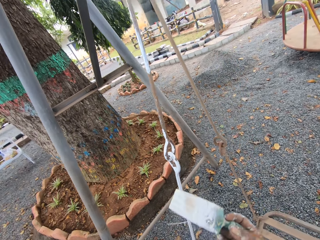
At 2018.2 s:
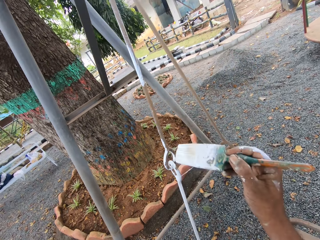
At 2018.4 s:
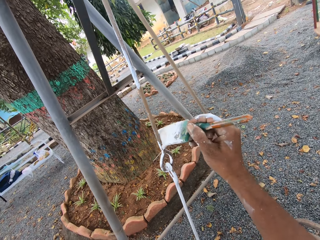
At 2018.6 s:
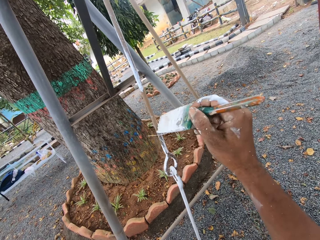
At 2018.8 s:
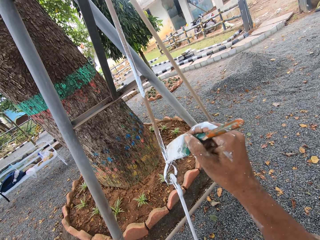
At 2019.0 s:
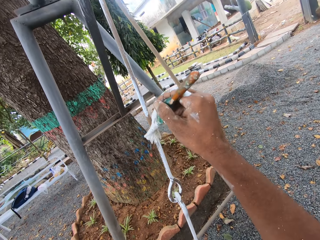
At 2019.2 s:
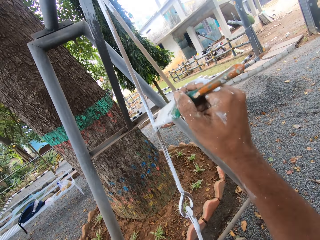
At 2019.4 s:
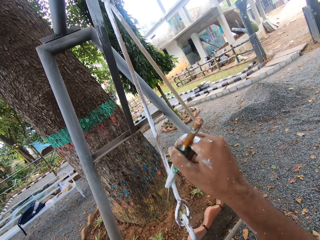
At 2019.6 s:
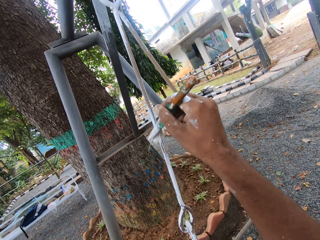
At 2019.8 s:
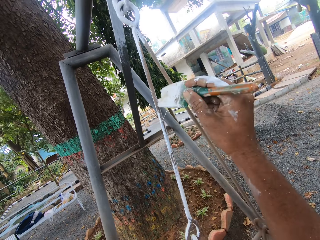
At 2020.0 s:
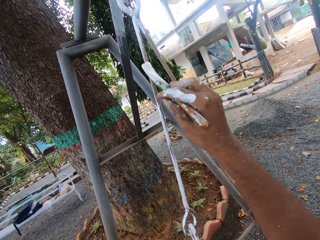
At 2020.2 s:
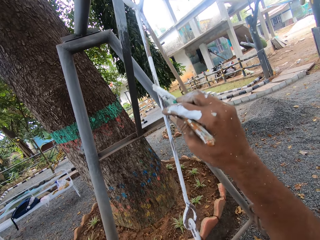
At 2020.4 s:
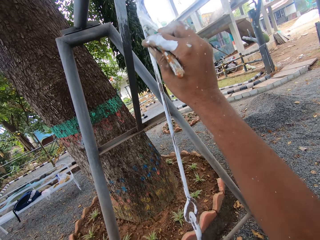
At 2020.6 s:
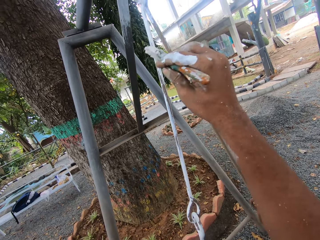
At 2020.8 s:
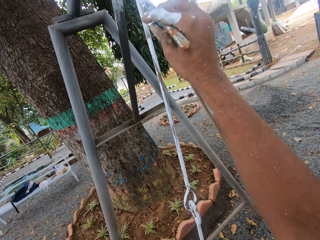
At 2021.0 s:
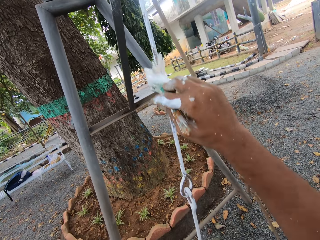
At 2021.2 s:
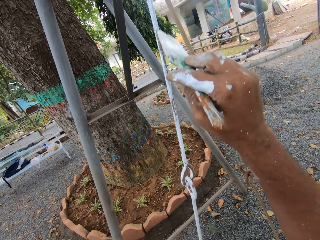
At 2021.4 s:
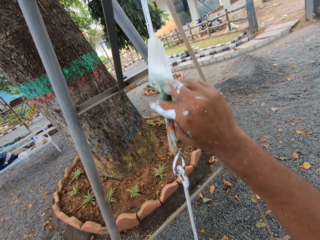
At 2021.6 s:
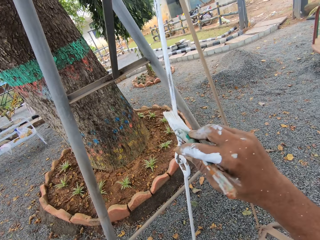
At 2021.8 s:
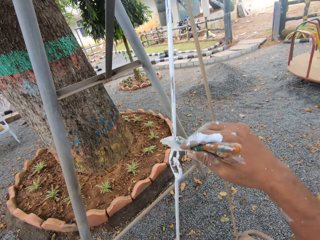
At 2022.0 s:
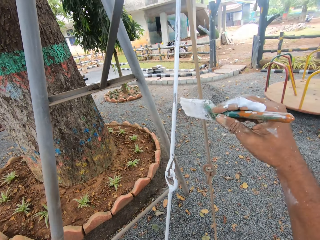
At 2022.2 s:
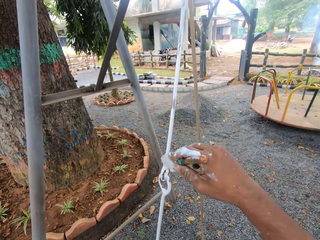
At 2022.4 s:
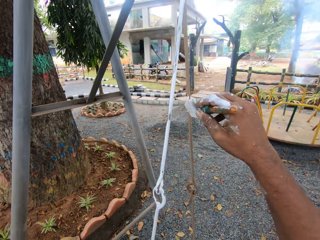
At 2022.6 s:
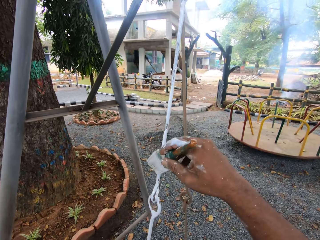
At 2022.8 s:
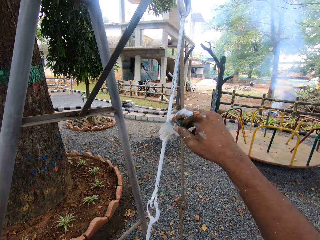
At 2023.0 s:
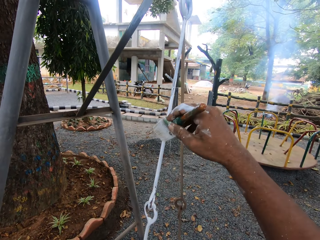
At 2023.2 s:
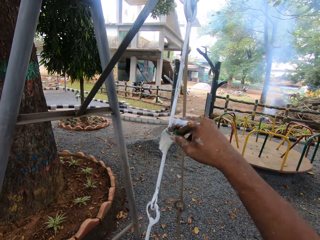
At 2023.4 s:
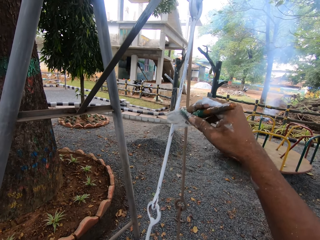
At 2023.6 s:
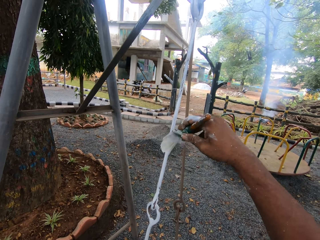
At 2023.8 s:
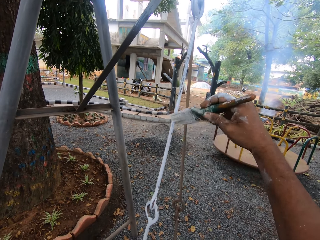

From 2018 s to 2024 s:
The camera wearer paints the swing chair seat with the paint brush in his right hand.

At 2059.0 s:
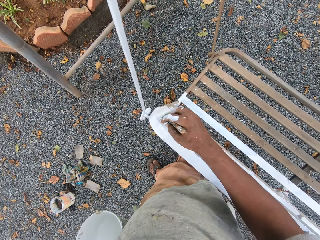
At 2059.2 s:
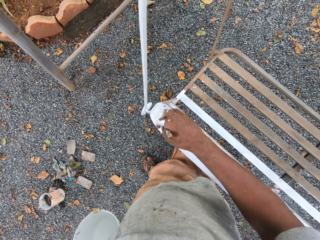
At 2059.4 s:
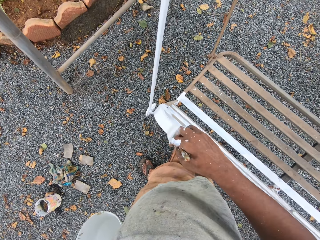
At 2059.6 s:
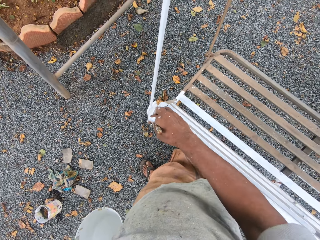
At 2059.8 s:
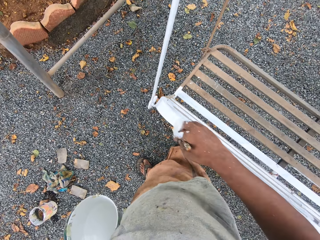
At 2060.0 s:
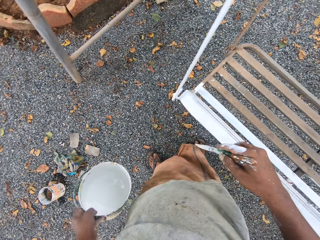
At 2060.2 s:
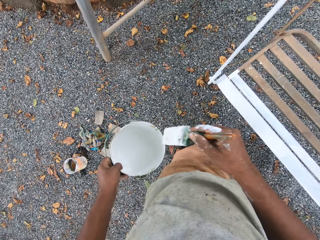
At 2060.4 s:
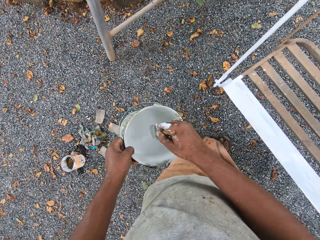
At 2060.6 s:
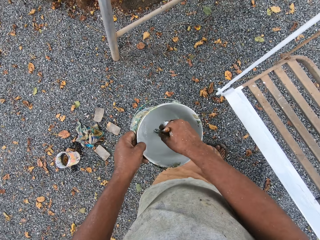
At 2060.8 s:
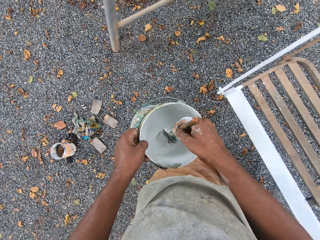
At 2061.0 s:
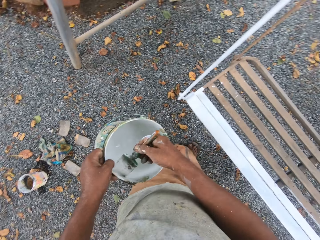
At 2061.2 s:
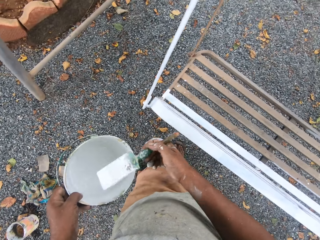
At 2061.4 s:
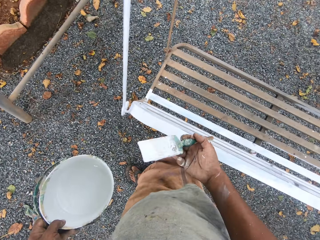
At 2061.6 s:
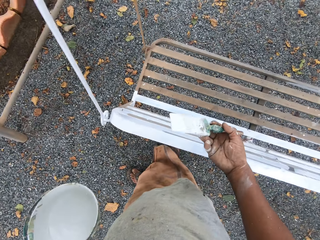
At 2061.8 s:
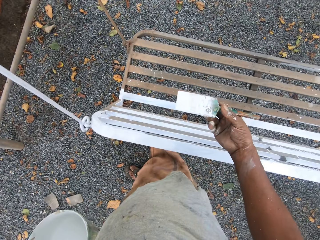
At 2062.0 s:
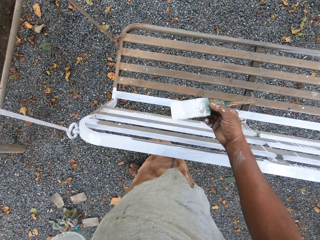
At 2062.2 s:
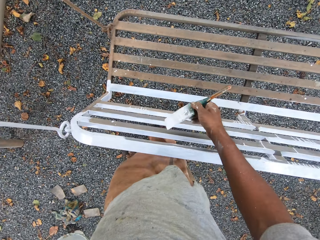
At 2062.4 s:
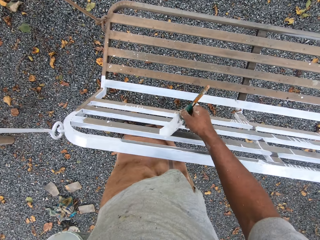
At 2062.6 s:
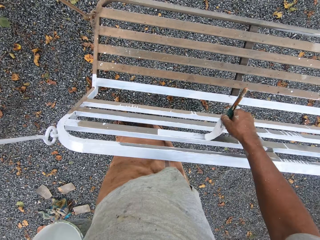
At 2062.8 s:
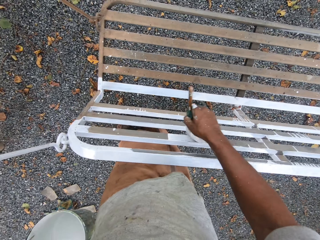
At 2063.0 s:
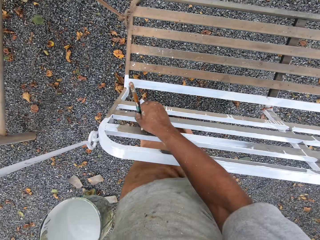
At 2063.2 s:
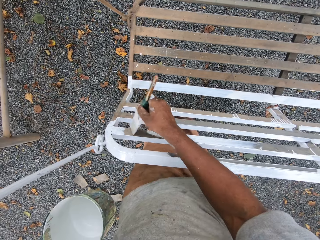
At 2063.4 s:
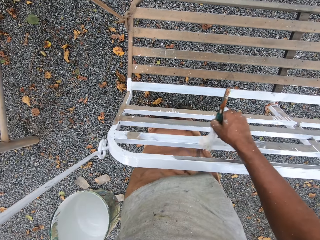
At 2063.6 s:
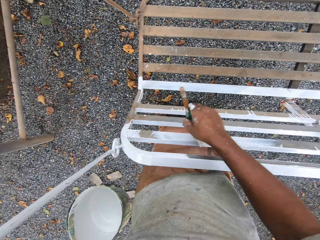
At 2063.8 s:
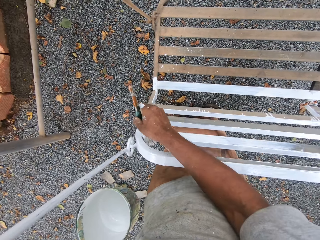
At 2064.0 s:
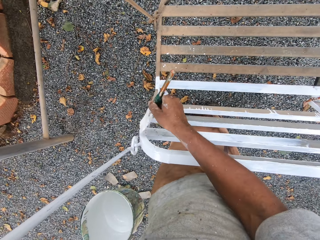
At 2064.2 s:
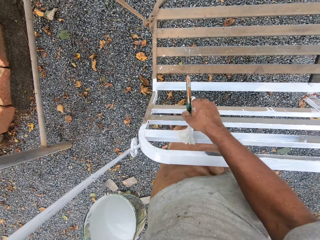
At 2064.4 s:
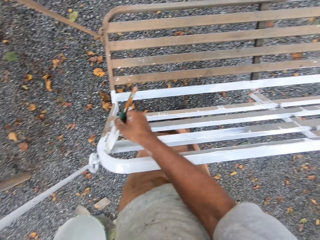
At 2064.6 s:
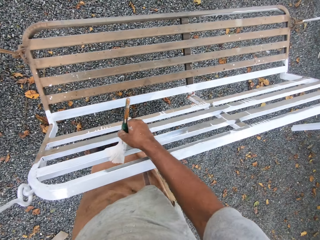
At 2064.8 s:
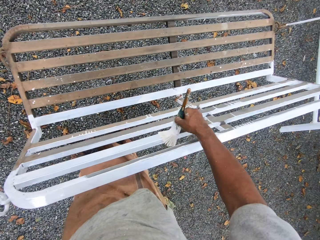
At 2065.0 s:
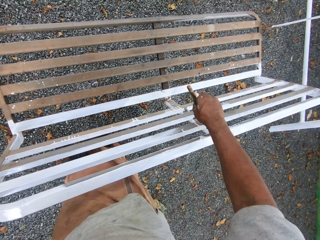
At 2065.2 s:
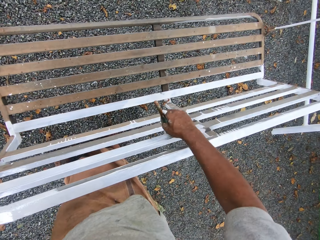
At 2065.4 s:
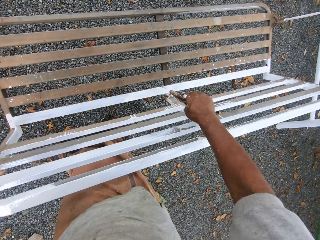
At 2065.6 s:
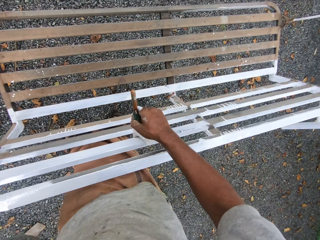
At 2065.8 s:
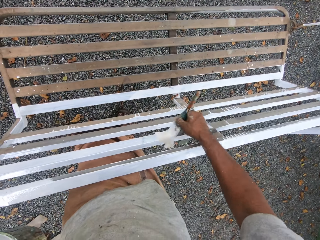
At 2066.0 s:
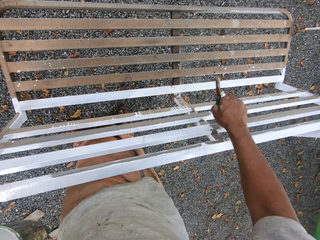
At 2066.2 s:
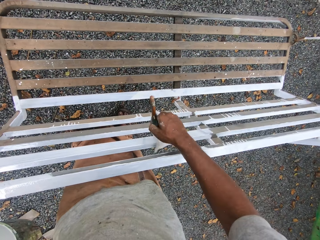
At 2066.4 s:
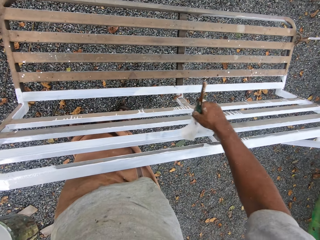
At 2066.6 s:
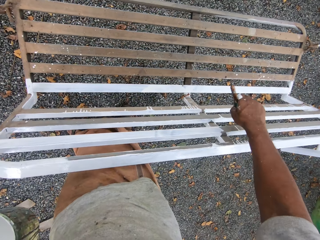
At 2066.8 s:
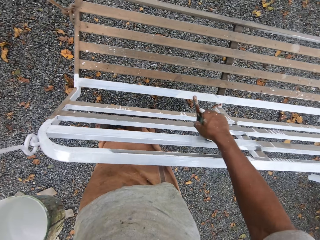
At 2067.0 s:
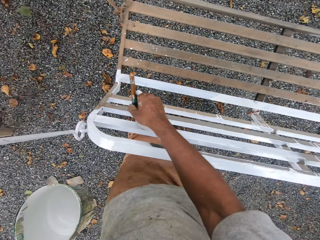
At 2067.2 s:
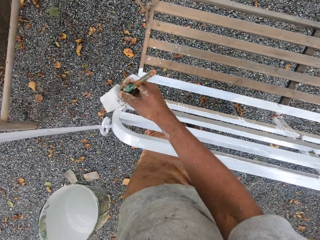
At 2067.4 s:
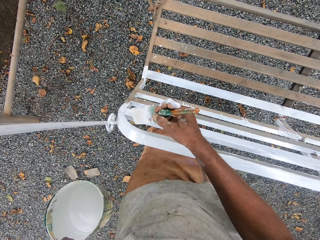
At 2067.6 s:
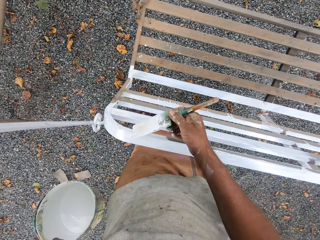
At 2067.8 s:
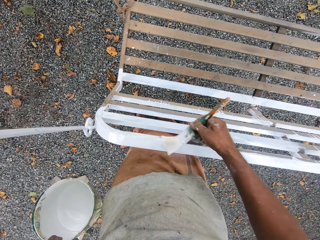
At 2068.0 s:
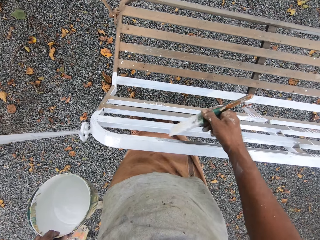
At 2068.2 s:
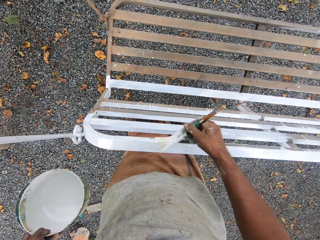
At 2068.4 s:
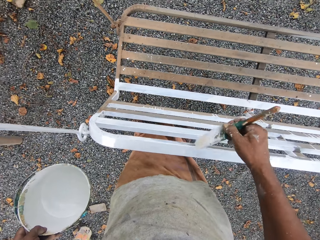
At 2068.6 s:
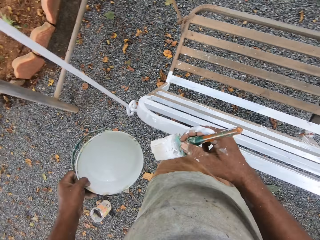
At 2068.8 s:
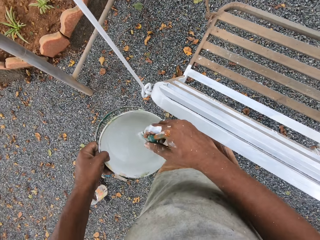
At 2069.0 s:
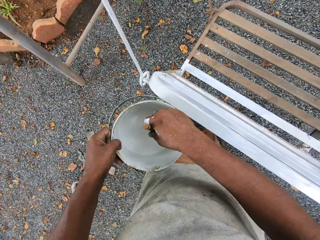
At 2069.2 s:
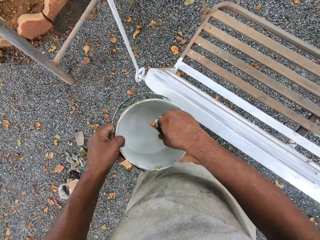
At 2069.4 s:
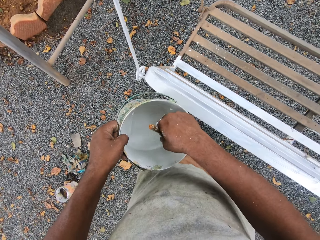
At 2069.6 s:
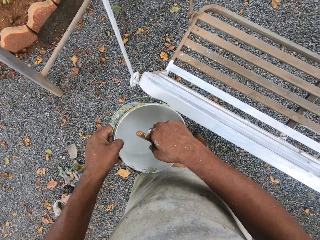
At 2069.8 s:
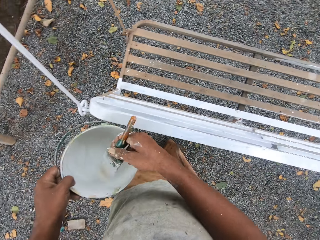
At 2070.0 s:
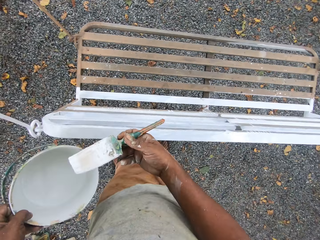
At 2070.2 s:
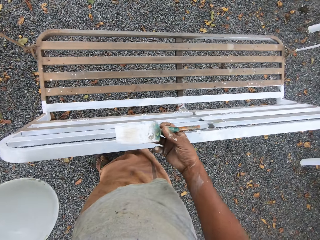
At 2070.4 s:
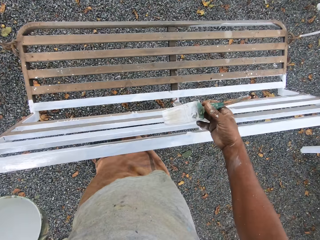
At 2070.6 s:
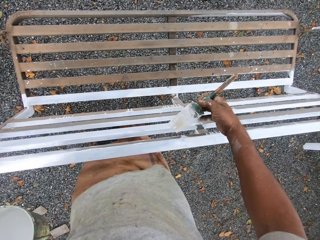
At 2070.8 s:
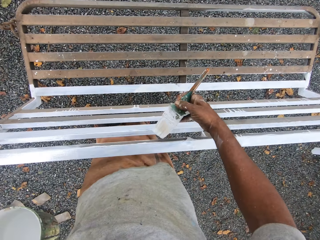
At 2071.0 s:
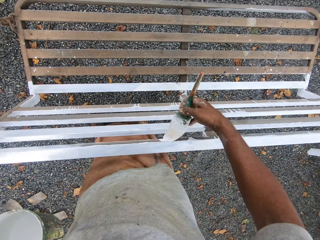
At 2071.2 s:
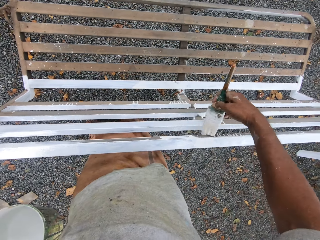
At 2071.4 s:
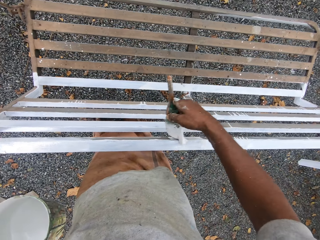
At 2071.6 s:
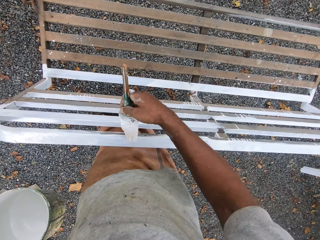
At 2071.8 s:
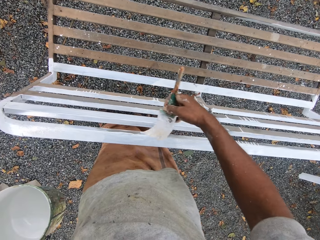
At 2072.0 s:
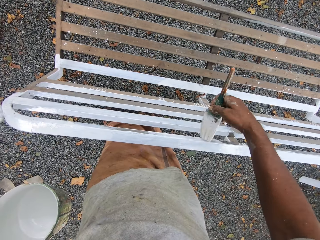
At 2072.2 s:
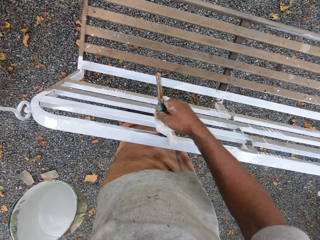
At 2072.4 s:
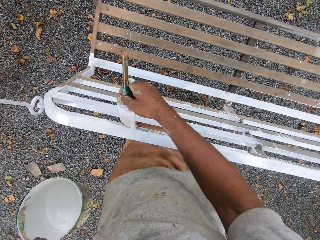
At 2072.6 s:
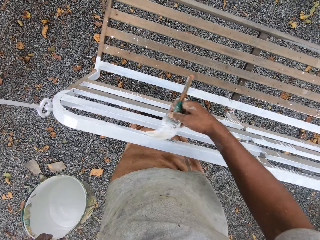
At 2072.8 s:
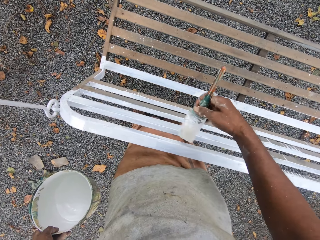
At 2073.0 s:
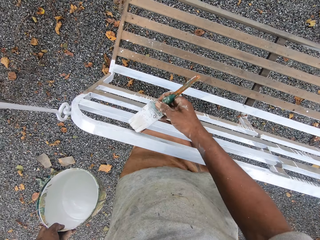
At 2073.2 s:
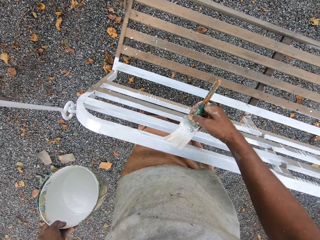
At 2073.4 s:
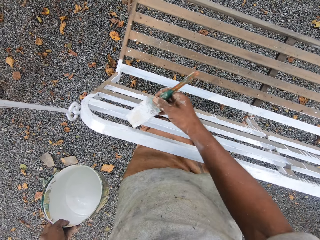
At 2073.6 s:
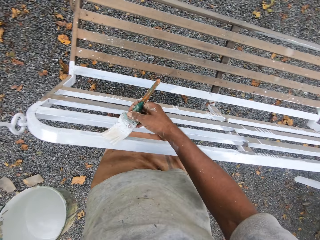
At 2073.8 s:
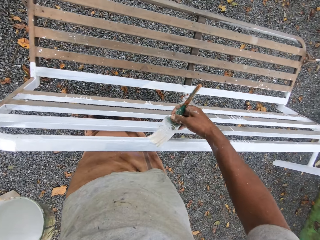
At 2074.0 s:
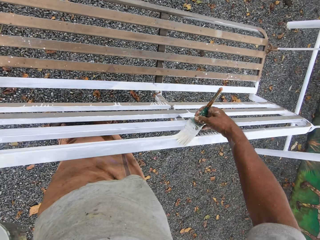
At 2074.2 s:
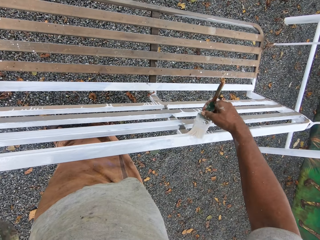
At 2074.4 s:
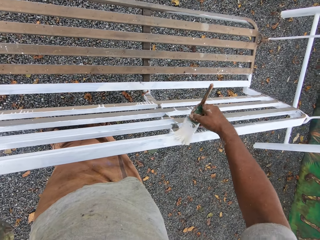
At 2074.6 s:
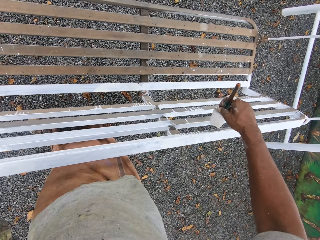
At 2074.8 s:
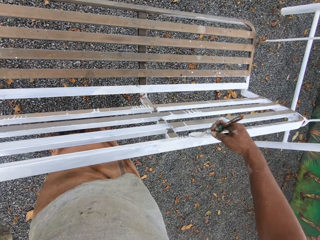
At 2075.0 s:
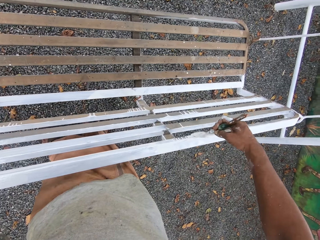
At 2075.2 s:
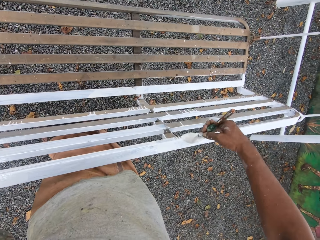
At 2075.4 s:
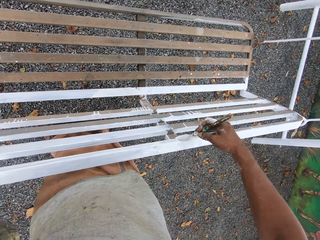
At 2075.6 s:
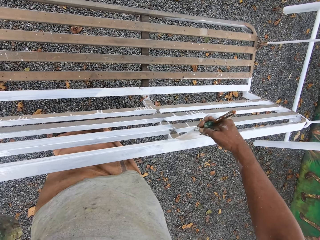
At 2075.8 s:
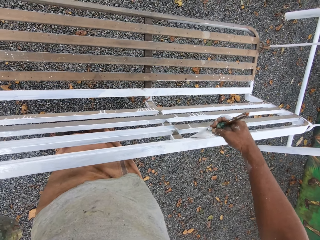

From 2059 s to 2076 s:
The camera wearer dips the paint brush into the can of paint. He paints the swing chair seat with the paint brush in his right hand. He dips the paint brush into the can of paint. He paints the swing chair seat with the paint brush in his right hand.
